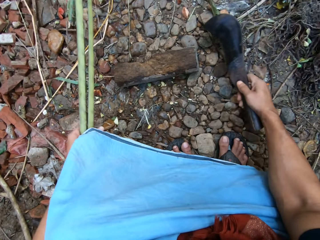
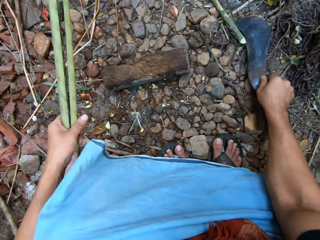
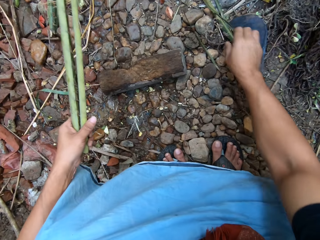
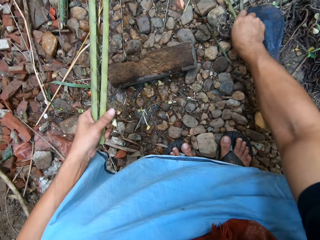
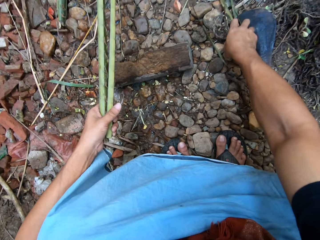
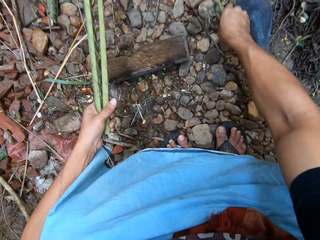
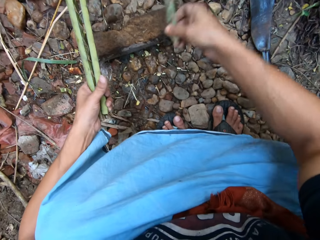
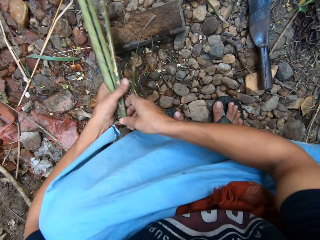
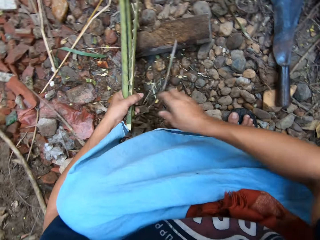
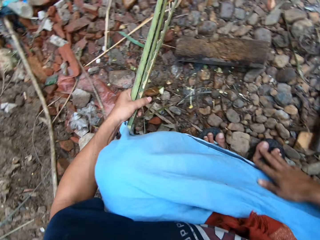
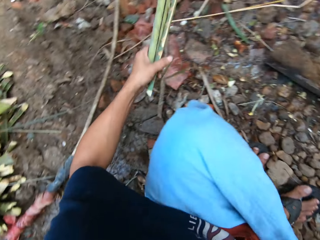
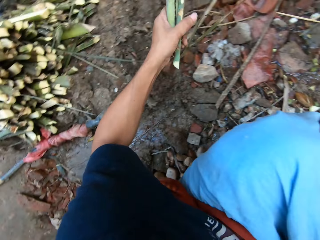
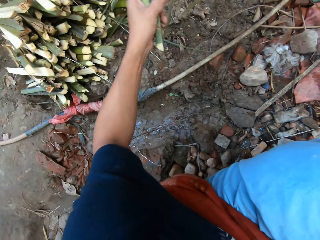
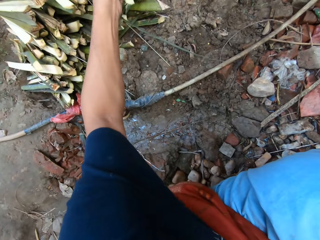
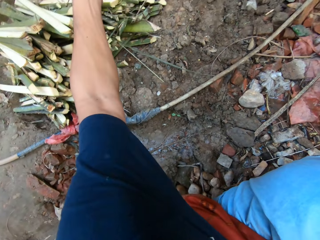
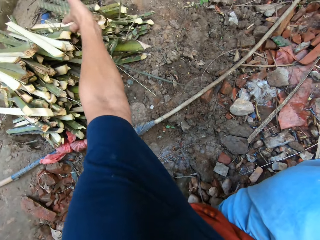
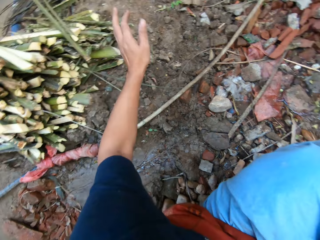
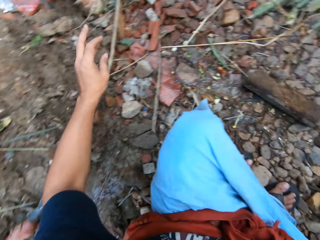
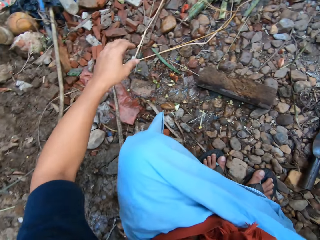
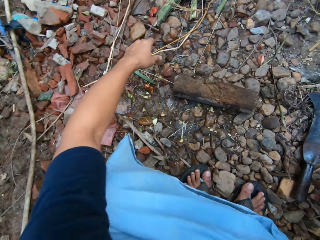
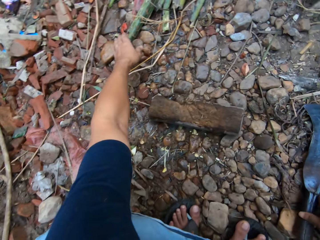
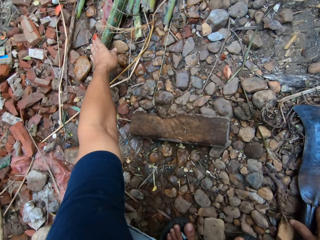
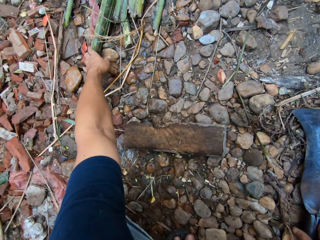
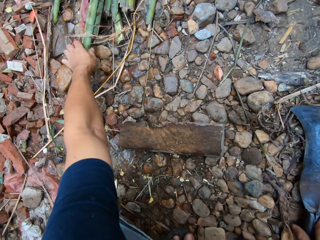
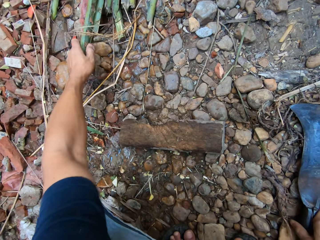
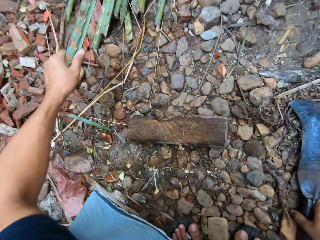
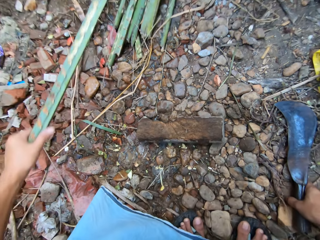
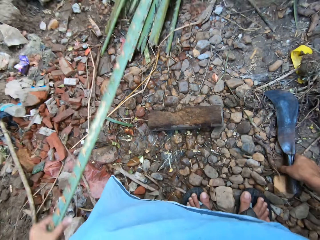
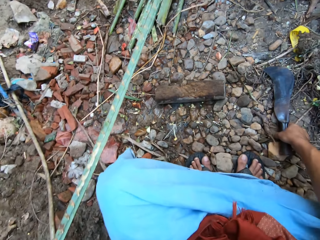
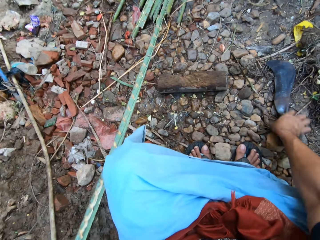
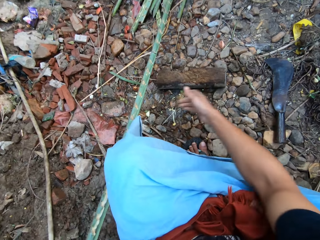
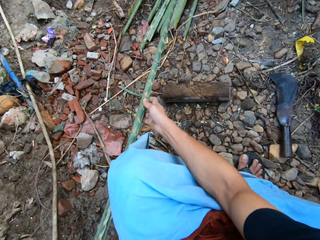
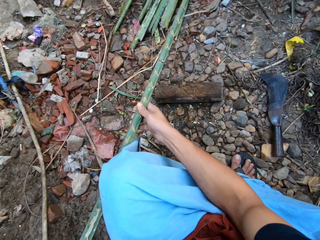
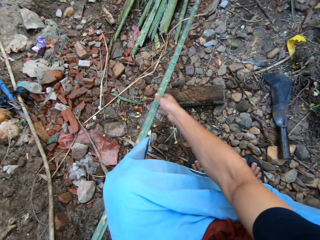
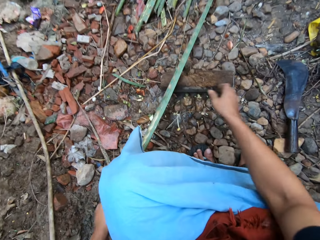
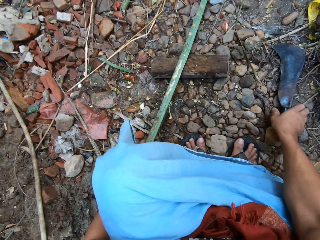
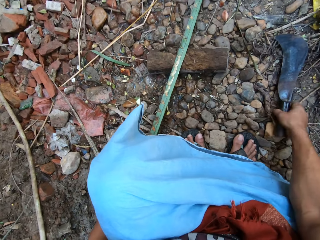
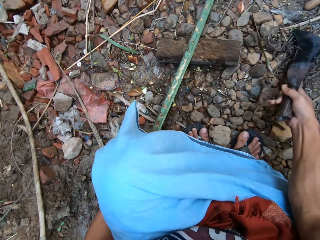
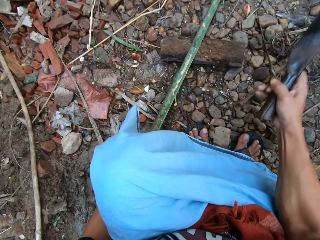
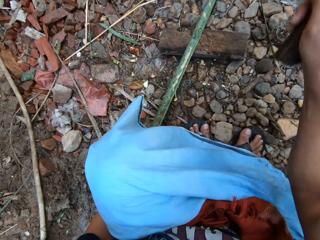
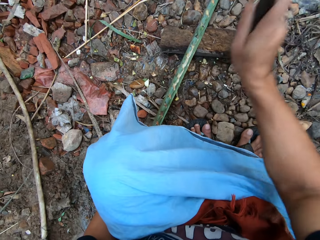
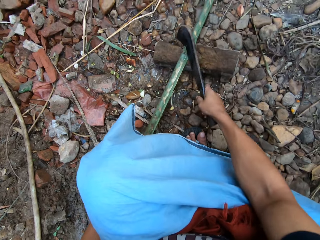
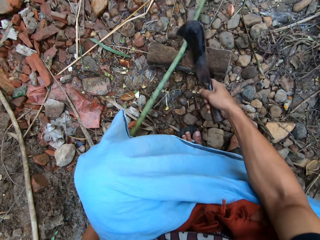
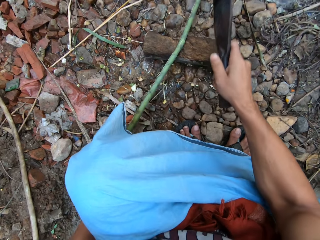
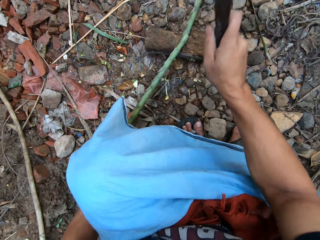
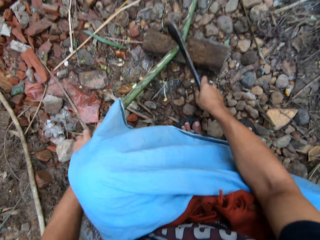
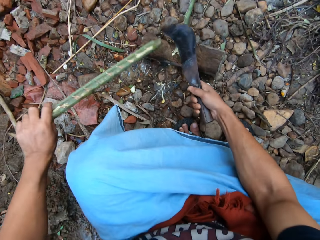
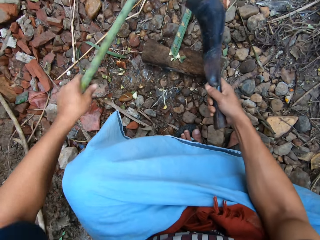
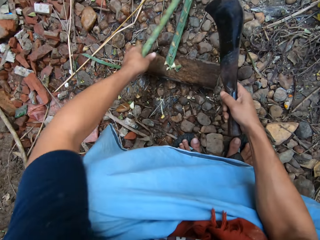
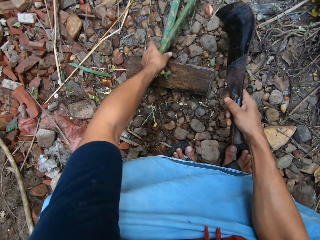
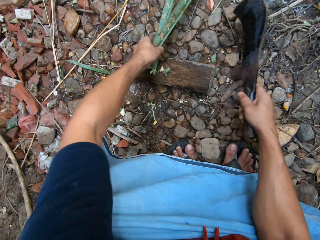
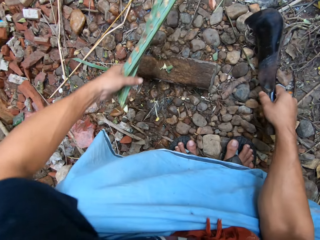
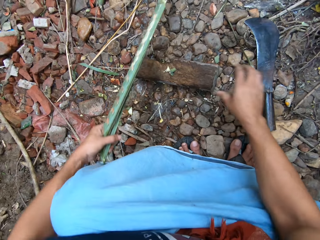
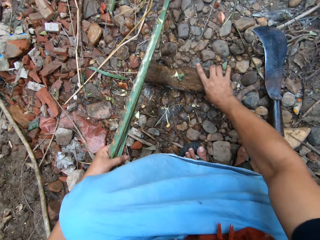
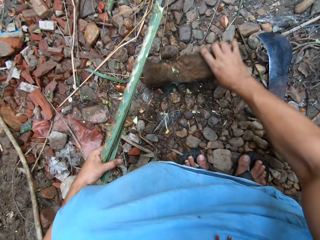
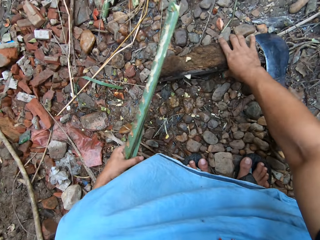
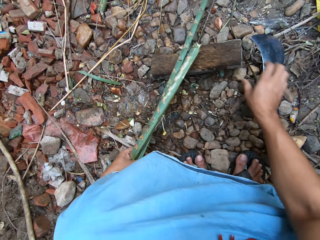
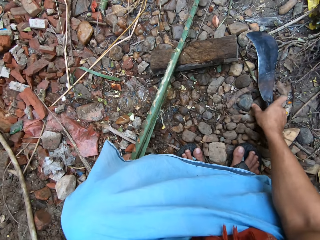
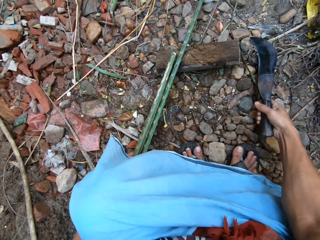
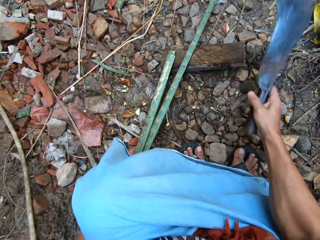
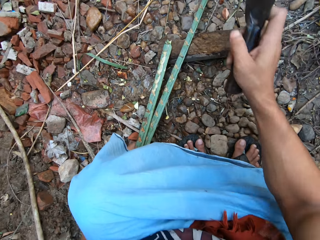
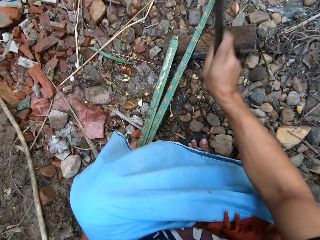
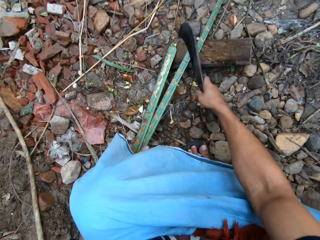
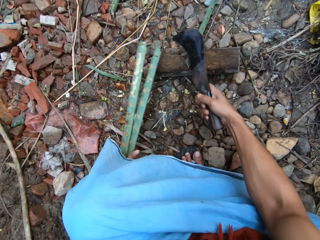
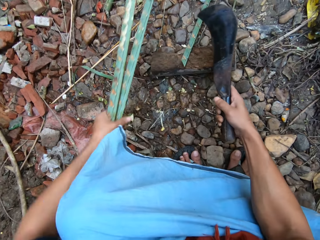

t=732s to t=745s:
The camera wearer puts the machete down. He gathers short bamboo from the ground with his left hand. He puts the short bamboo on the pile of short bamboo with his left hand. He picks up another long bamboo rod from the bunch of bamboo rods with his left hand. He takes the machete. He cuts the long bamboo into pieces on the cutting block with the pruning knife in his right hand. He adjusts the long bamboo on the cutting block with his left hand. He adjusts the cutting block with his right hand. He puts the machete down. He cuts the long bamboo into pieces on the cutting block with the pruning knife in his right hand. He takes the machete.

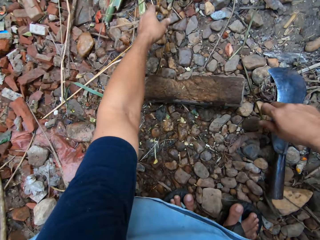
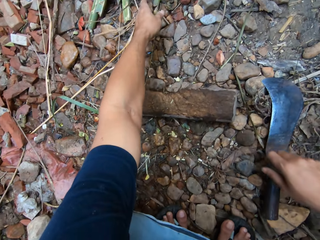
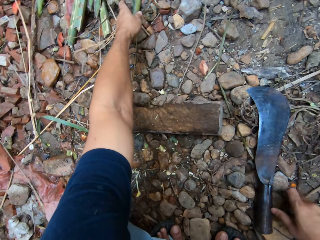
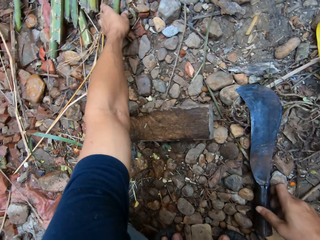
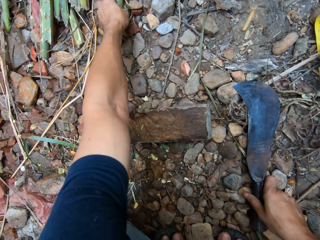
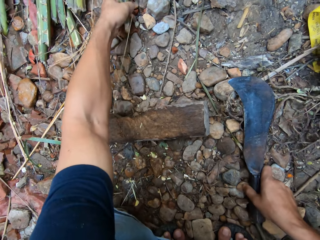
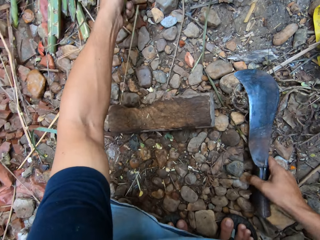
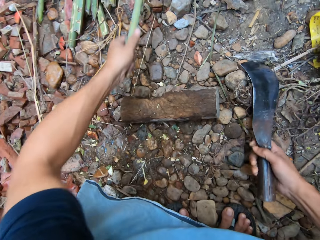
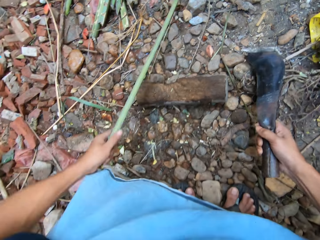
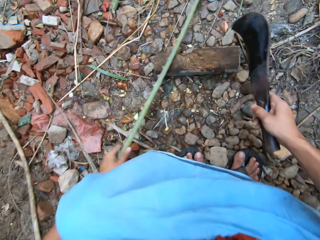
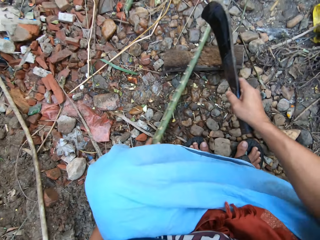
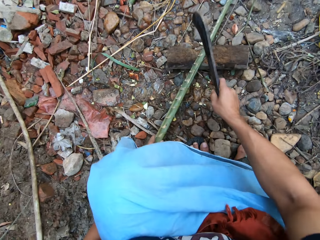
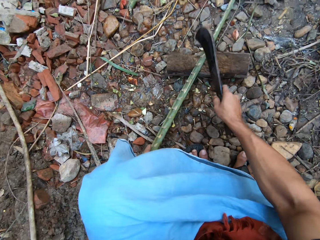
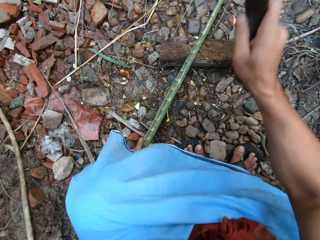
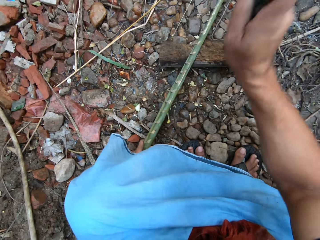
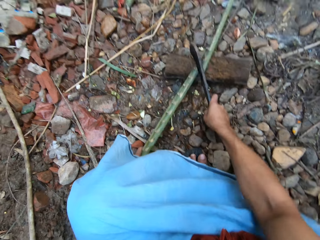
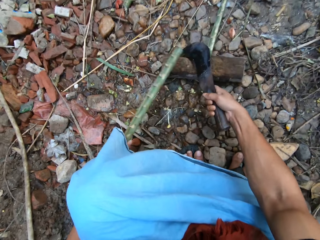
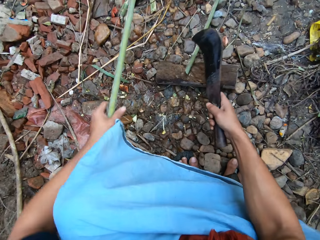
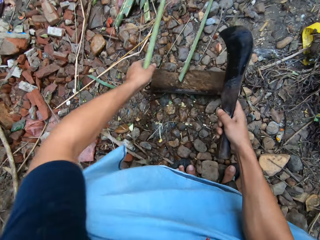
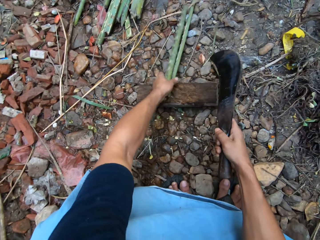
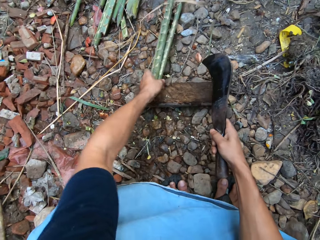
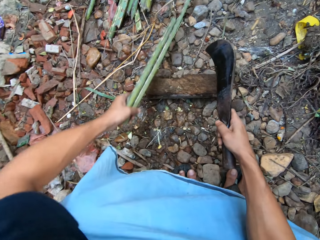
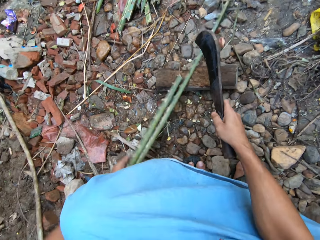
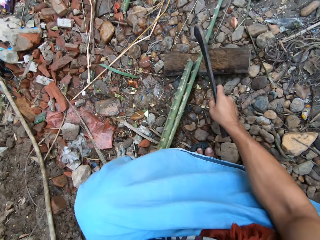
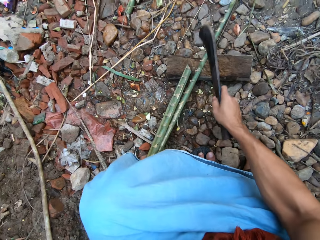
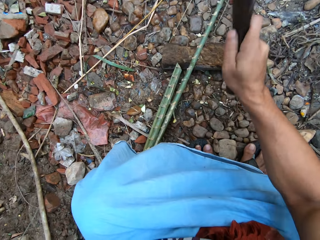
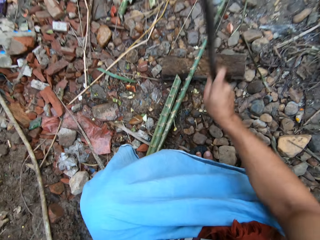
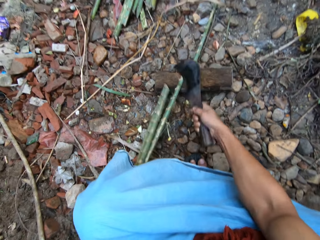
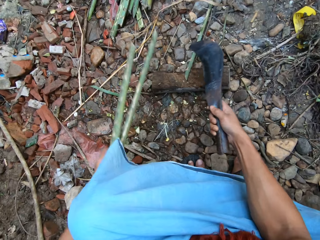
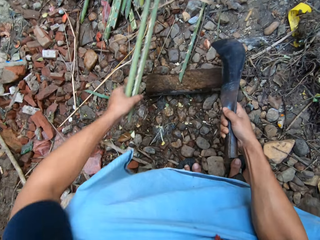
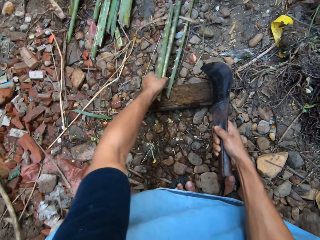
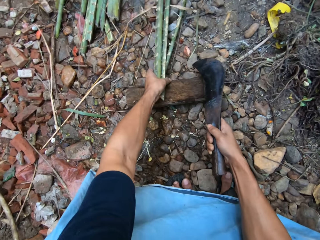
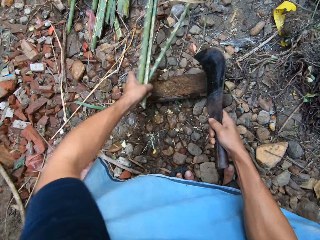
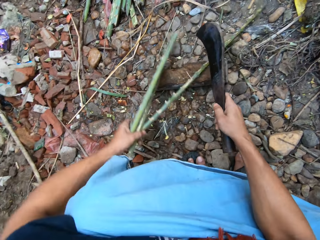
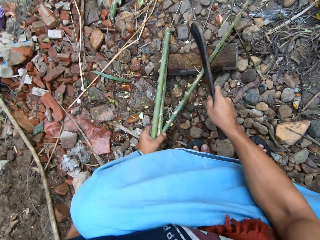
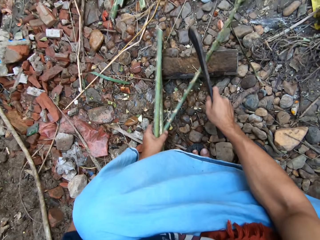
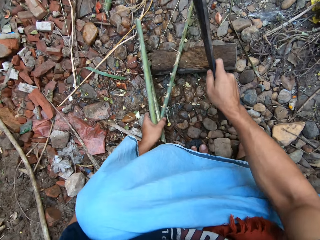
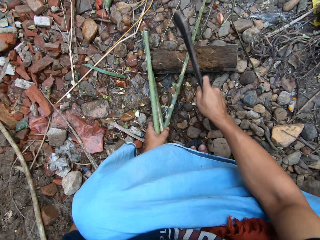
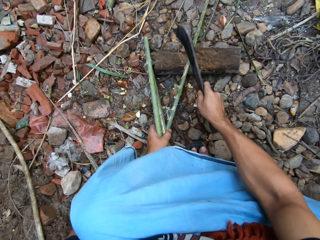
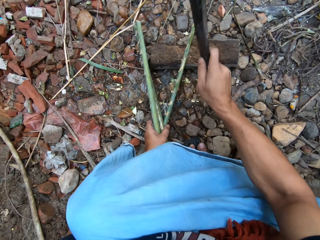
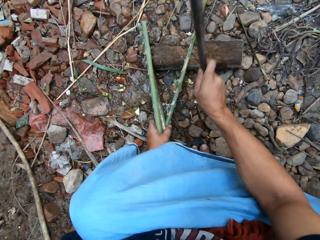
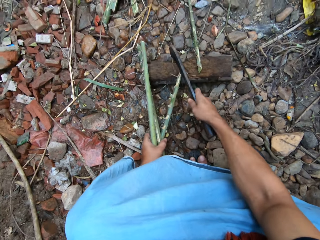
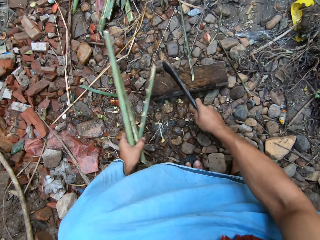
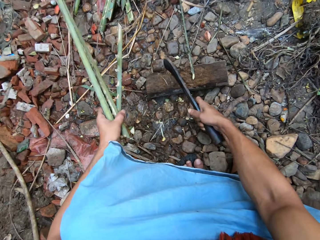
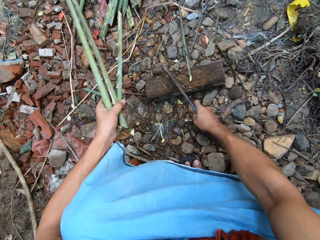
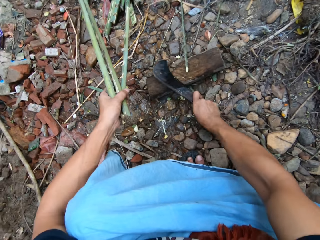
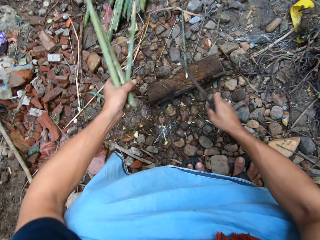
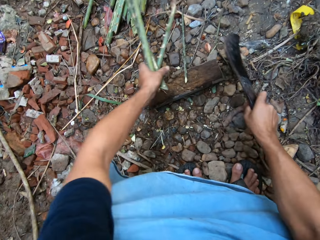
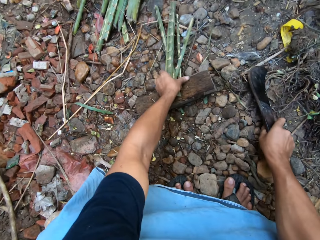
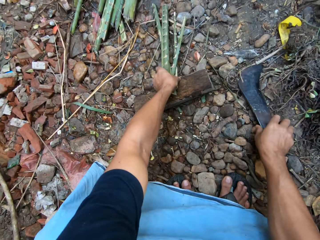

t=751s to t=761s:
The camera wearer picks up another long bamboo rod from the bunch of bamboo rods with his left hand. He takes the machete. He cuts the long bamboo into pieces on the cutting block with the pruning knife in his right hand. He adjusts the long bamboo on the cutting block with his left hand. He cuts the long bamboo on the cutting block with the pruning knife in his right hand. He adjusts the long bamboo on the cutting block with his left hand. He cuts the long bamboo on the cutting block with the pruning knife in his right hand.
